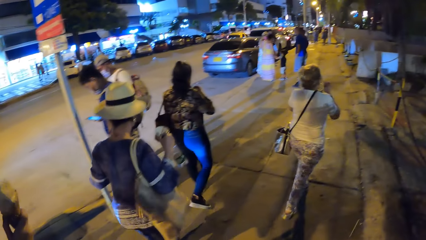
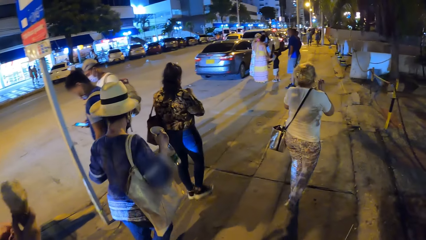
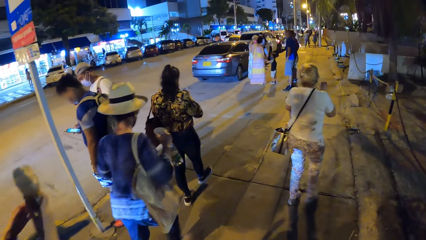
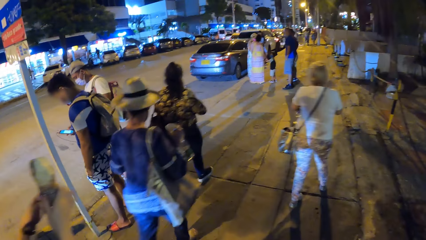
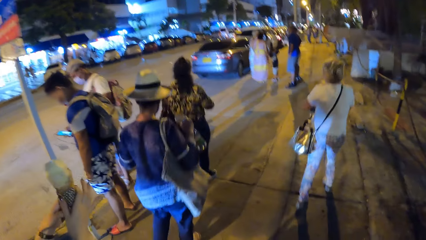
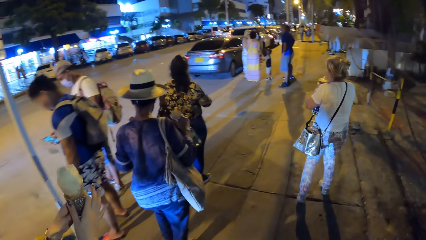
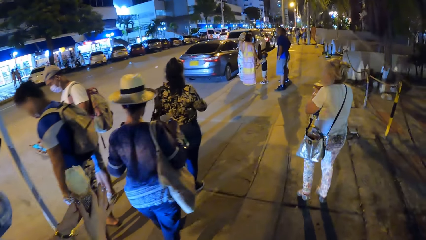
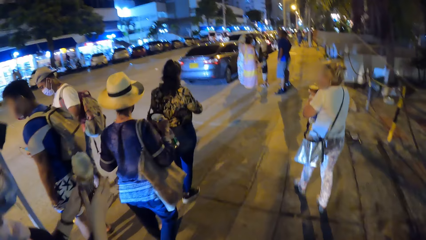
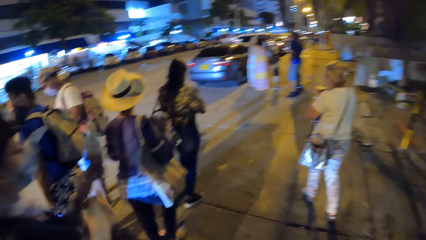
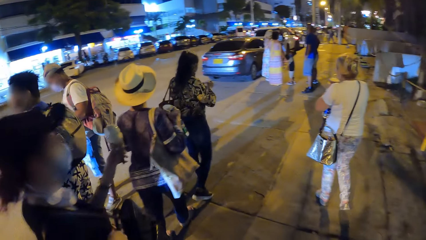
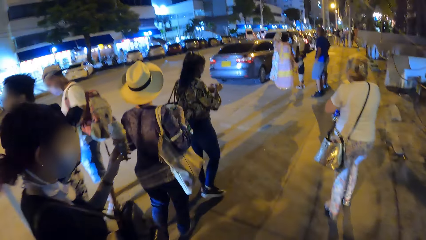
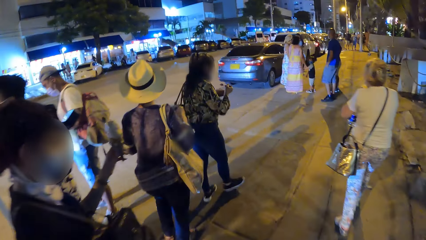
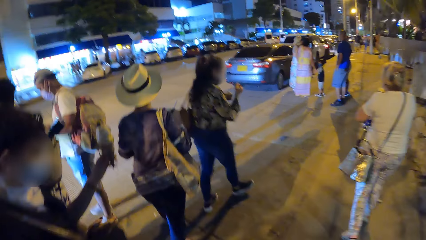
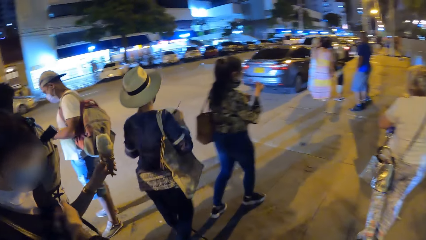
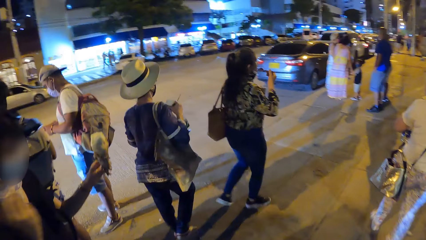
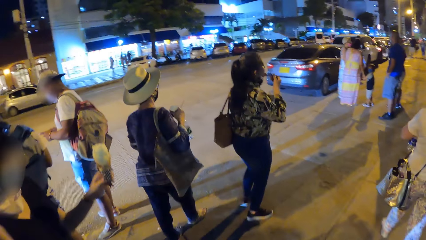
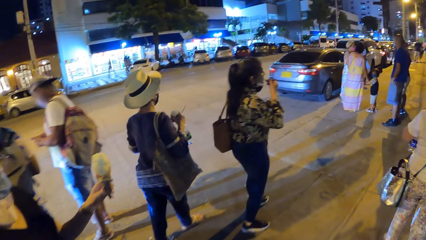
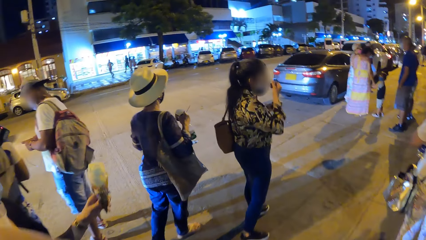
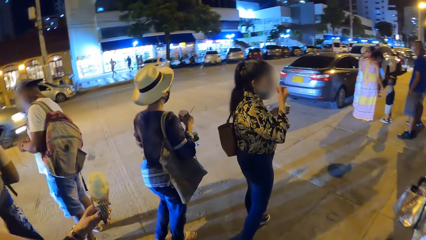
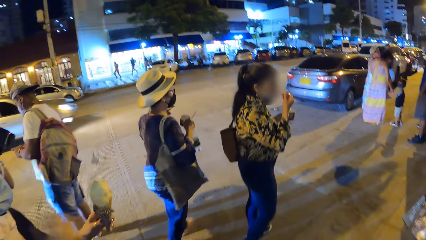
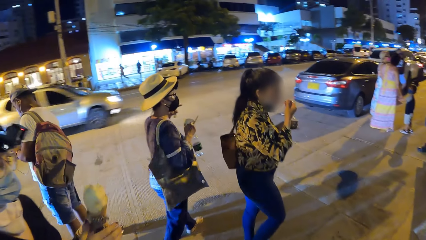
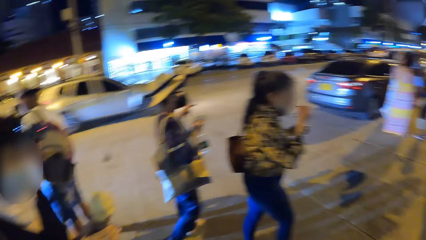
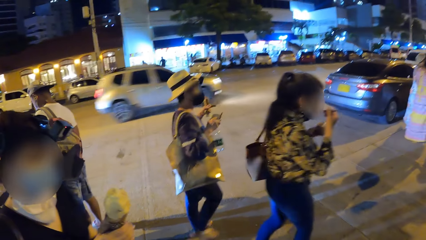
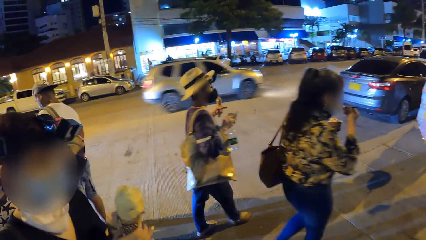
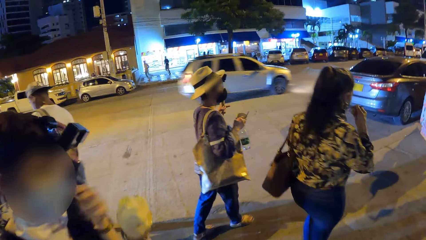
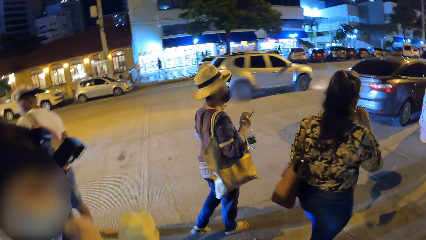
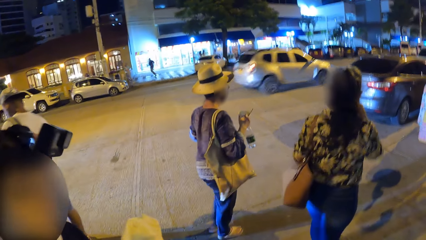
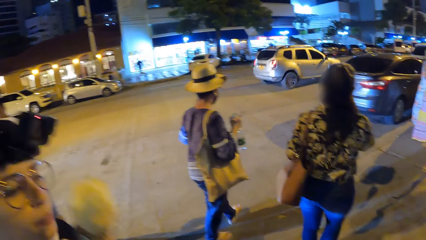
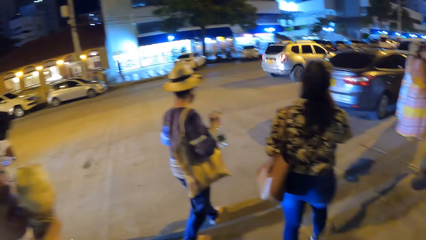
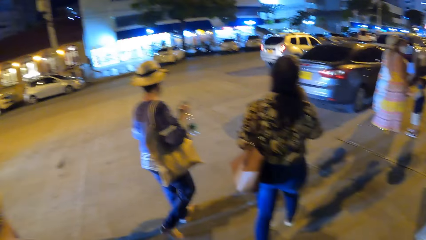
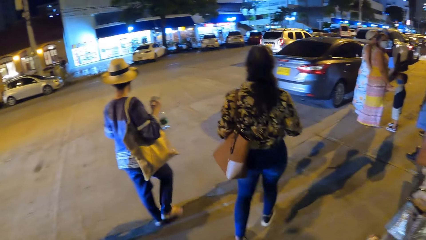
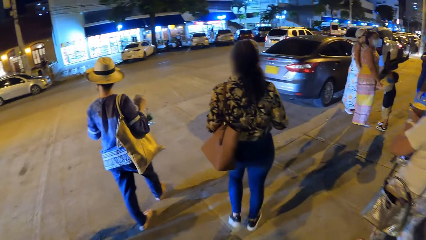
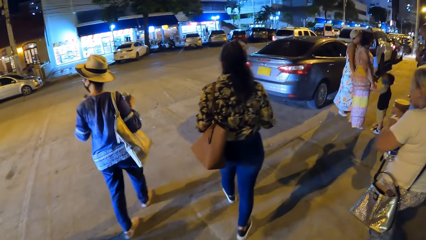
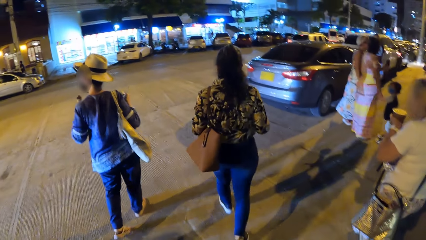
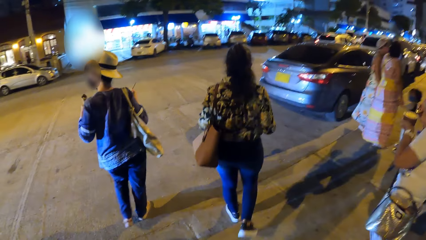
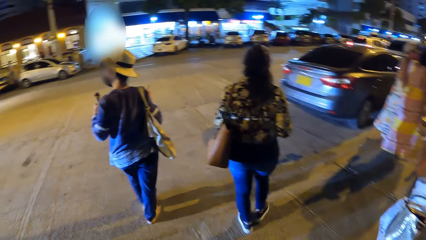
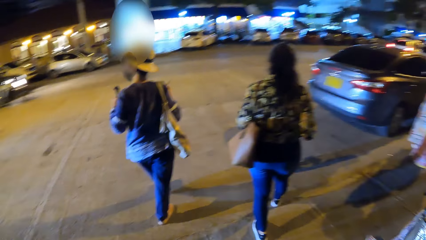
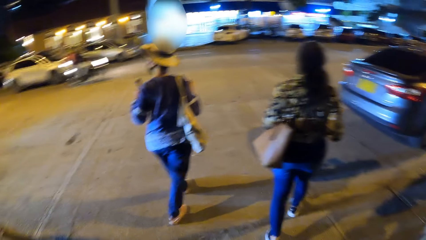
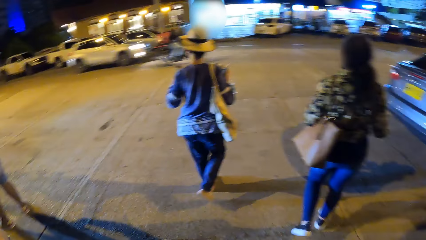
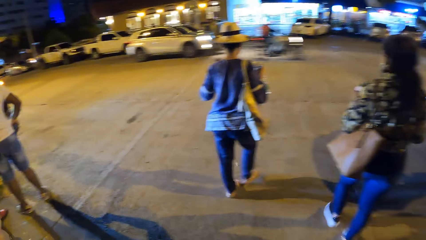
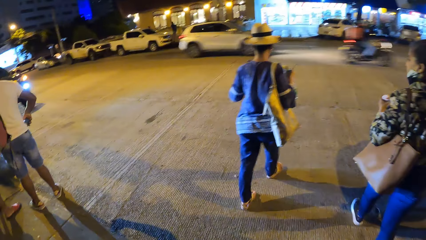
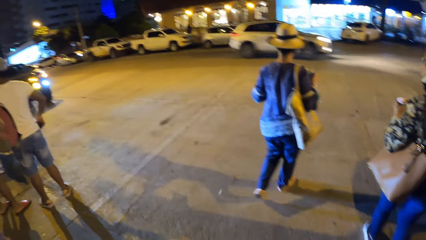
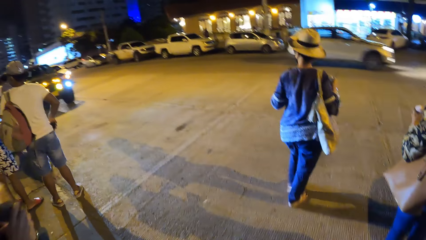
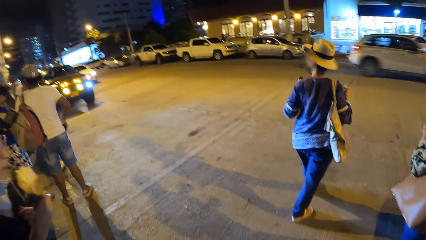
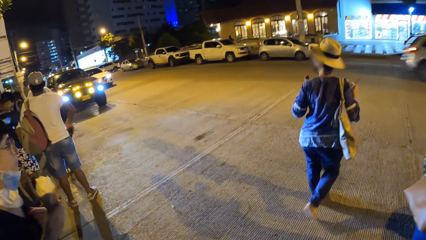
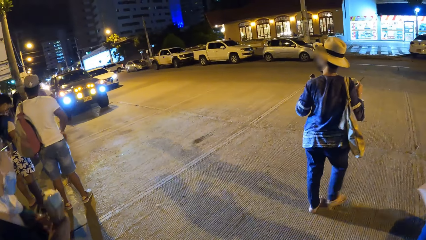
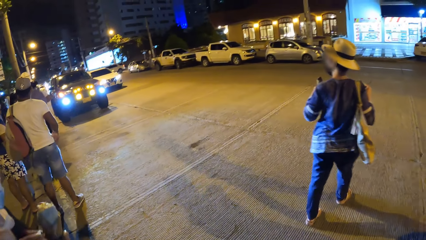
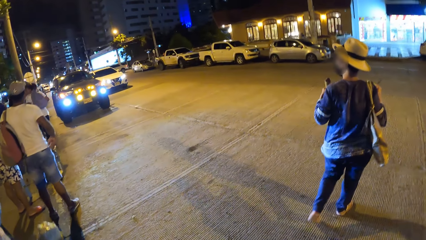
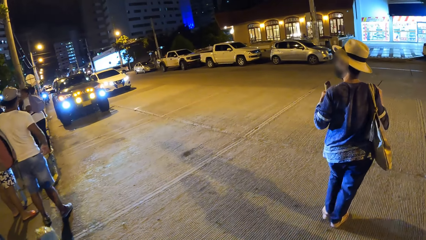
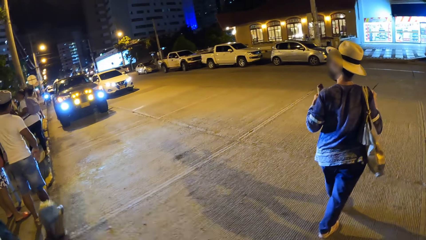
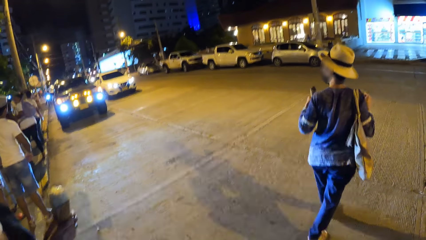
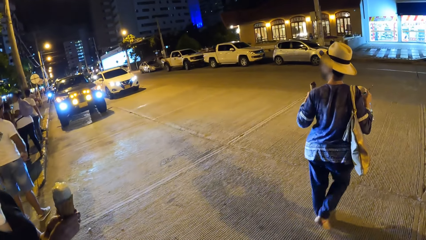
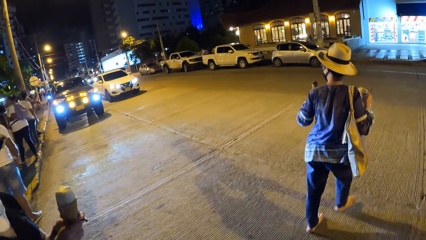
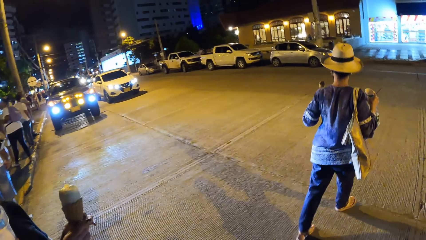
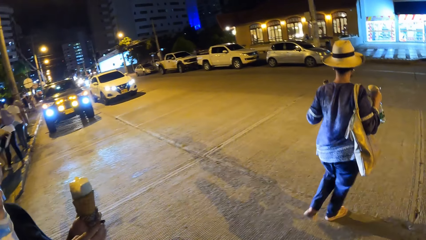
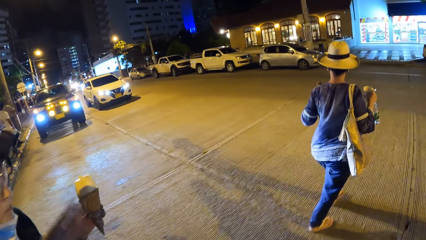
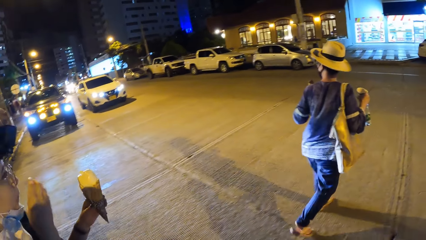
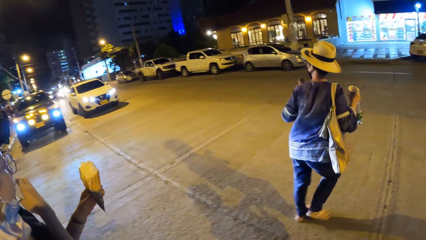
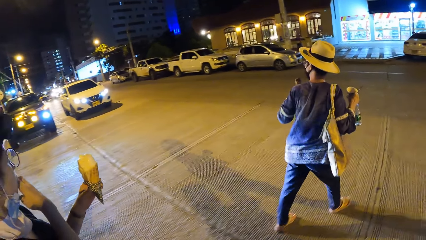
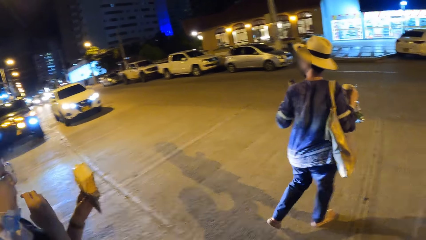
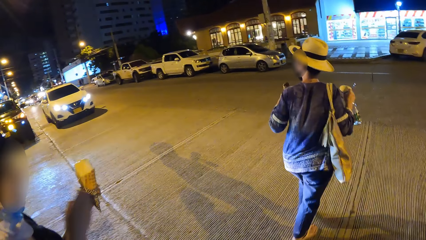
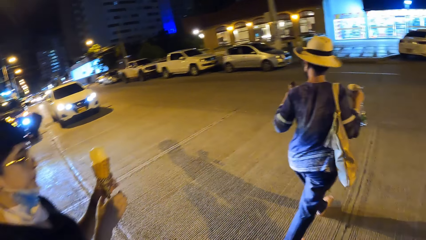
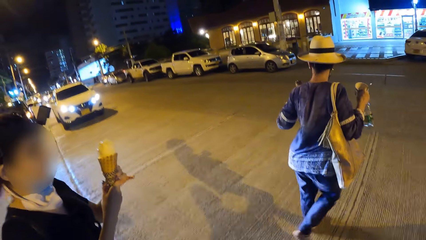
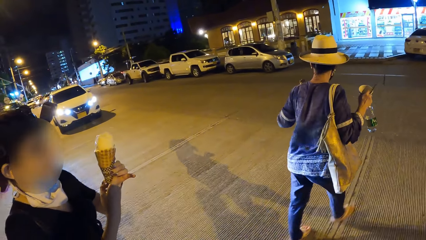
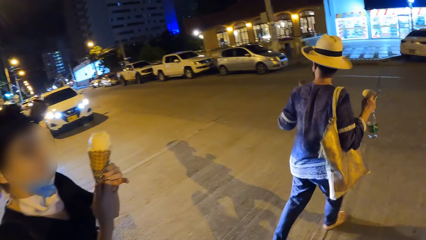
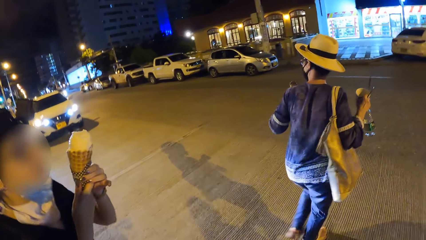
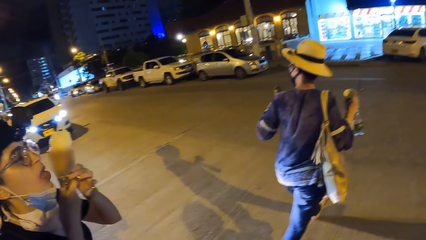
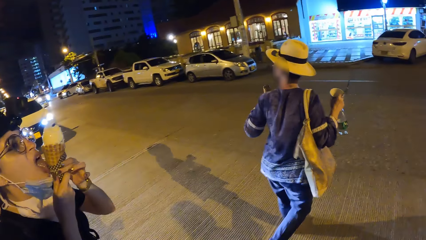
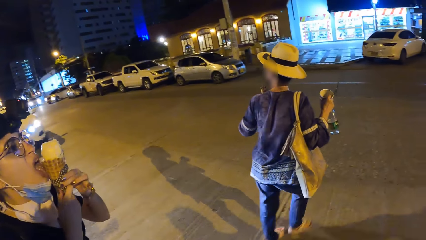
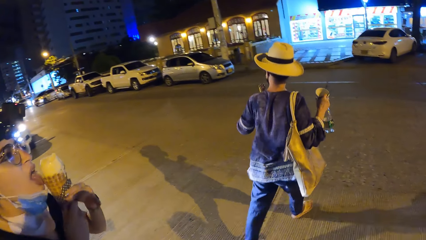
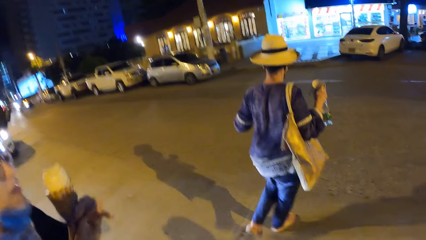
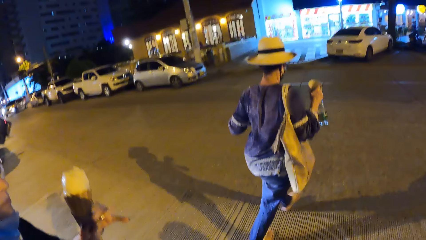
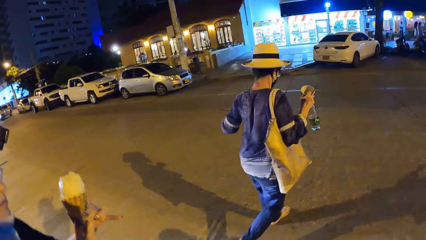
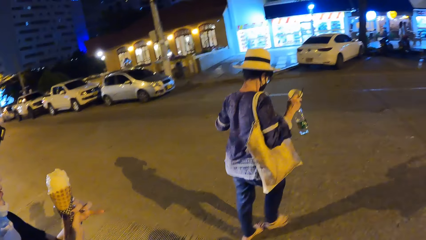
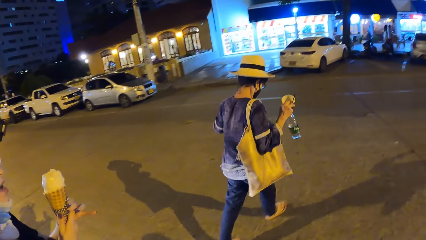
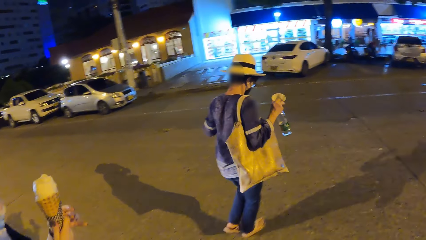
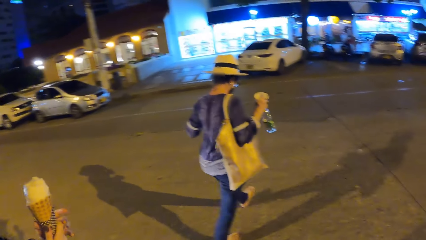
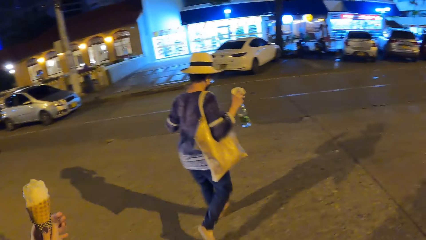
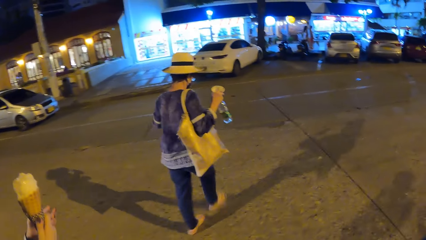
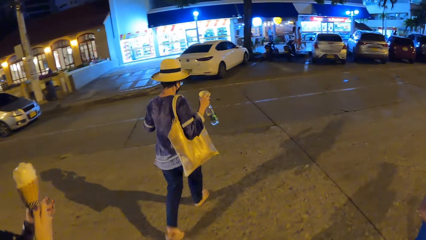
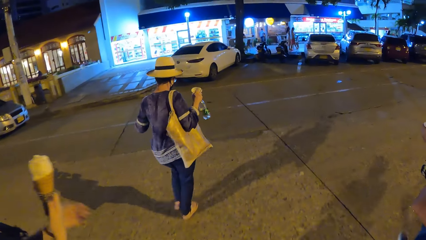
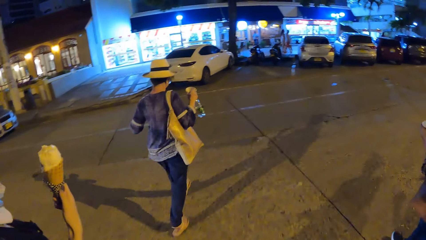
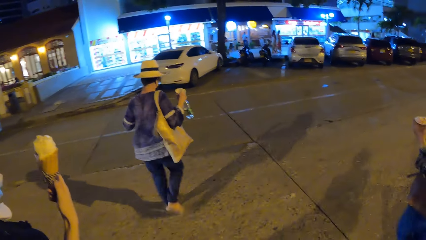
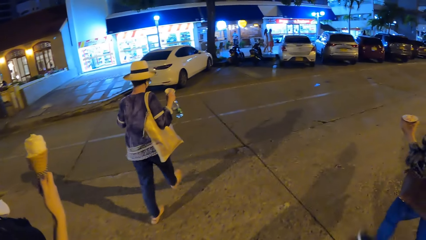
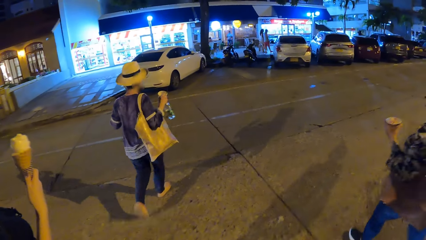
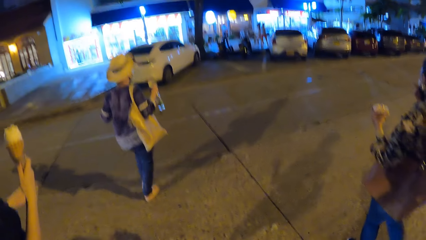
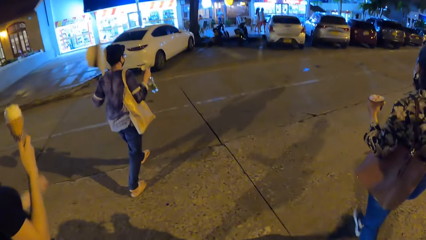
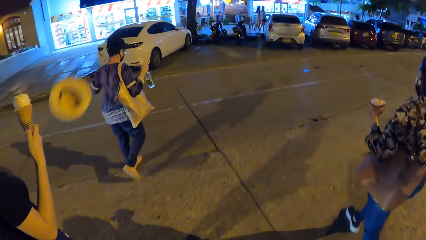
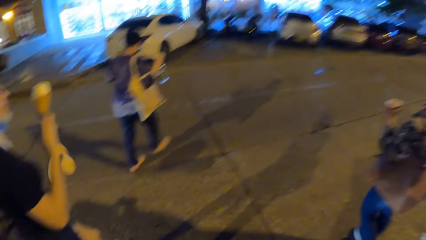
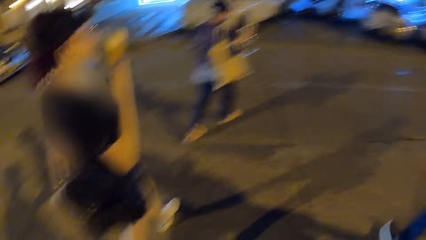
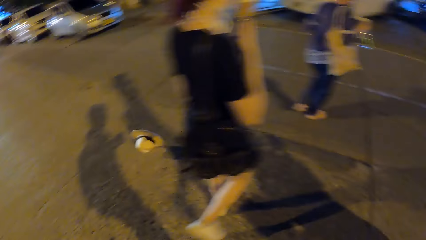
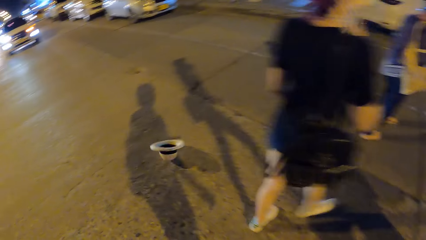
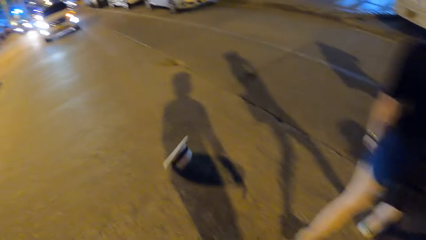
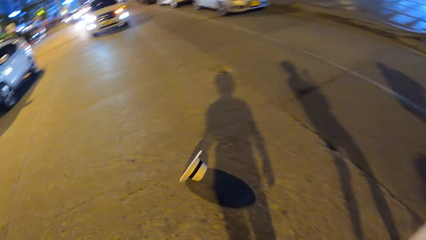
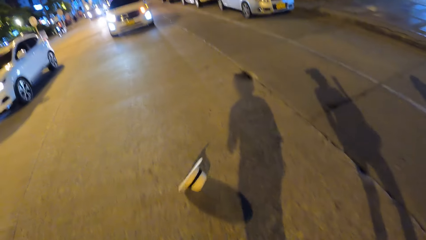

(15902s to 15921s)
A woman passes the ice cream cone to her left hand with her right hand. Another woman scoops the ice cream from the cup with the spoon in her right hand. A third woman scoops the ice cream from the cup with the spoon in her right hand and eats the ice cream with the spoon in her right hand. The first woman passes the ice cream cone to her right hand with her left hand, adjusts the face mask with her left hand, and eats the ice cream in the ice cream cone with her right hand. The camera wearer and the group of people cross a road. The second woman eats the ice cream with the spoon in her right hand. The first woman holds the ice cream cone with both hands, touches her face with her right hand, holds the ice cream cone with both hands, and licks the ice cream cone with both hands. A woman eats the ice cream.
